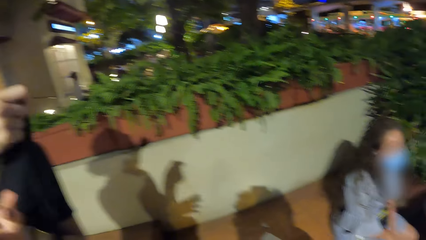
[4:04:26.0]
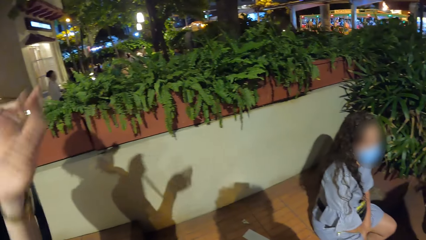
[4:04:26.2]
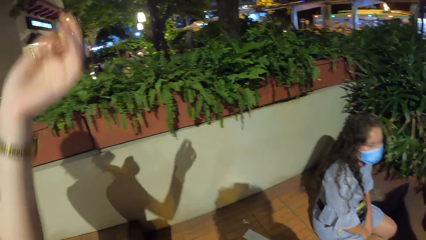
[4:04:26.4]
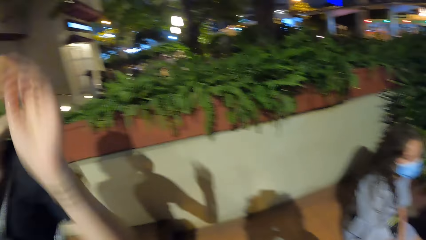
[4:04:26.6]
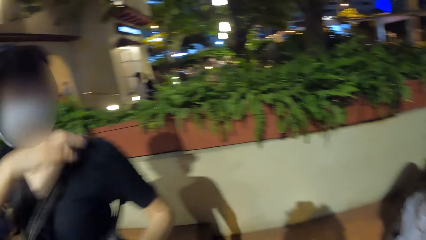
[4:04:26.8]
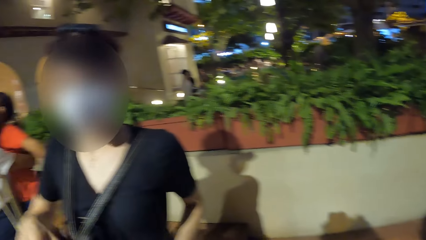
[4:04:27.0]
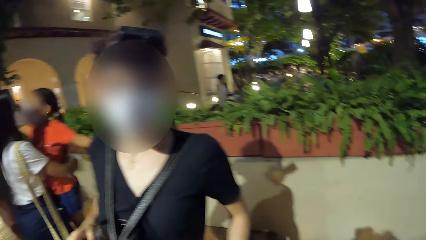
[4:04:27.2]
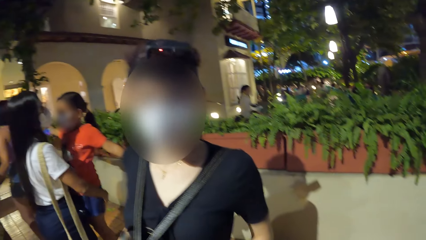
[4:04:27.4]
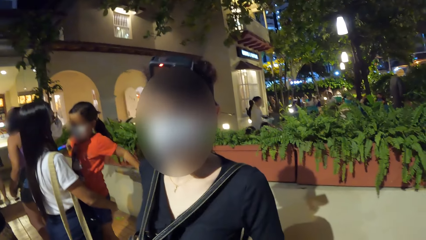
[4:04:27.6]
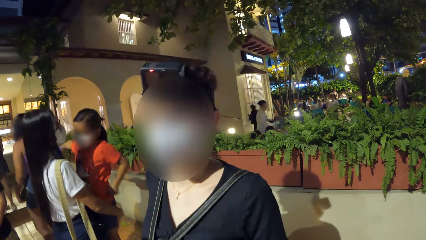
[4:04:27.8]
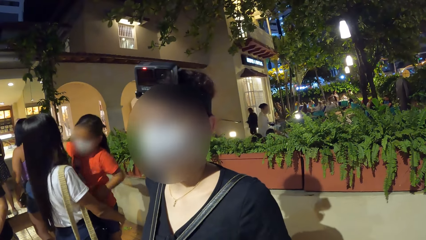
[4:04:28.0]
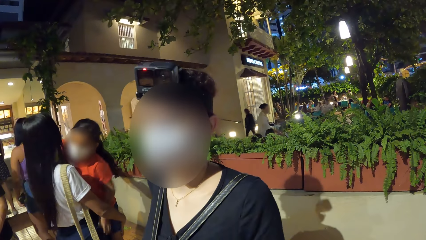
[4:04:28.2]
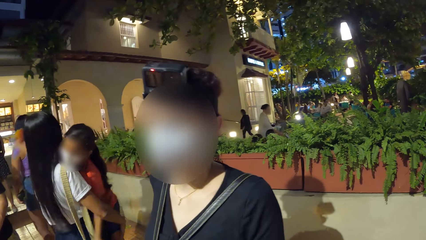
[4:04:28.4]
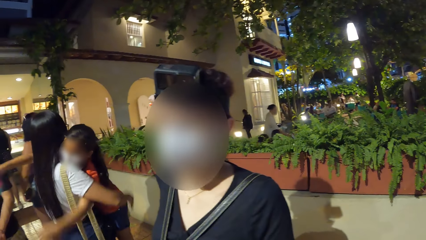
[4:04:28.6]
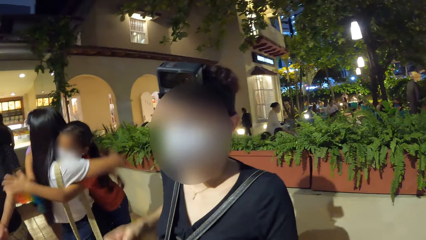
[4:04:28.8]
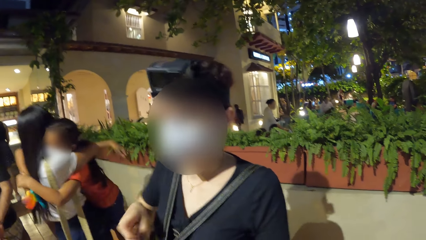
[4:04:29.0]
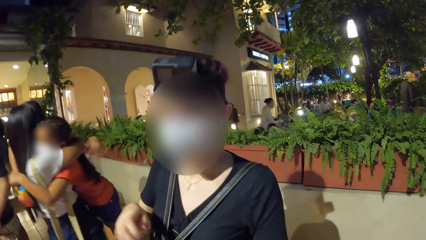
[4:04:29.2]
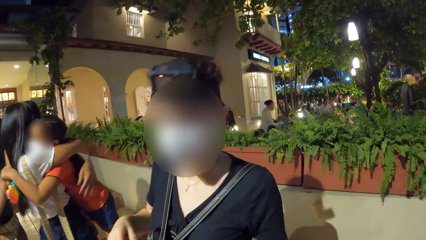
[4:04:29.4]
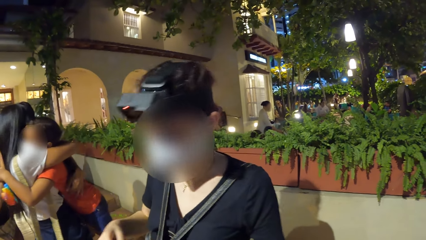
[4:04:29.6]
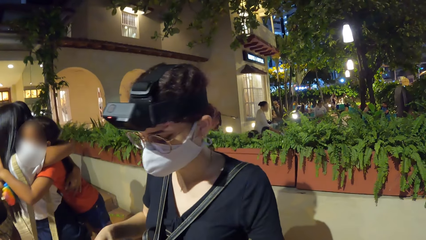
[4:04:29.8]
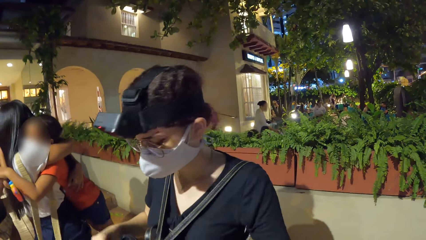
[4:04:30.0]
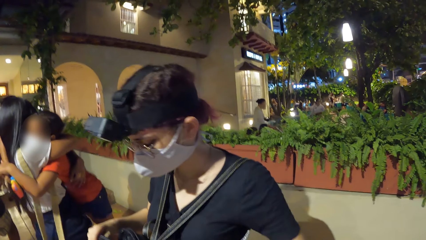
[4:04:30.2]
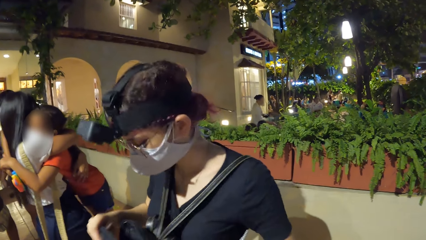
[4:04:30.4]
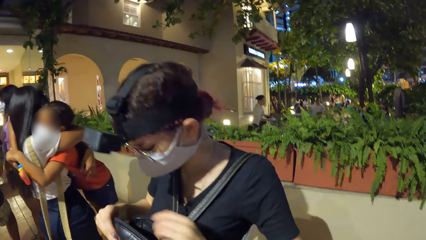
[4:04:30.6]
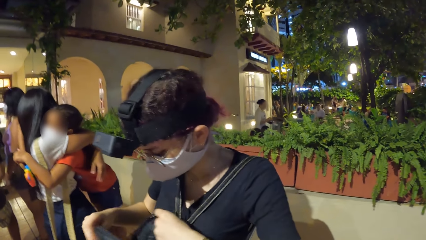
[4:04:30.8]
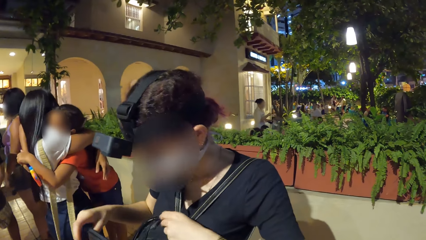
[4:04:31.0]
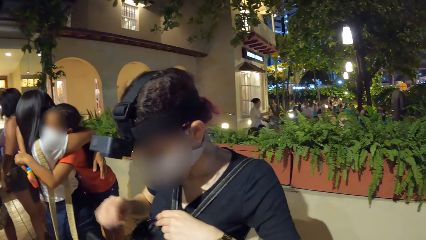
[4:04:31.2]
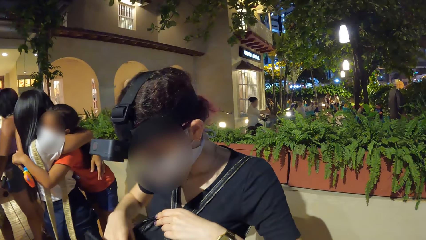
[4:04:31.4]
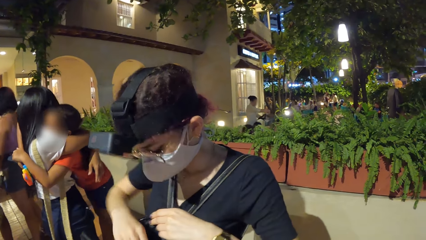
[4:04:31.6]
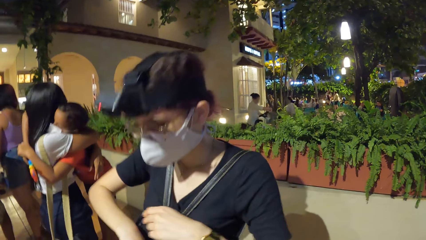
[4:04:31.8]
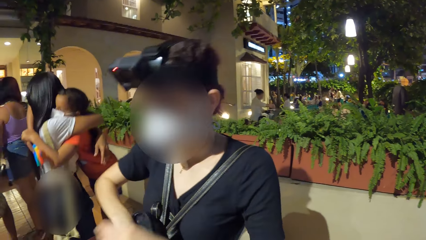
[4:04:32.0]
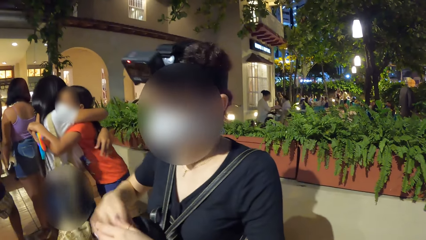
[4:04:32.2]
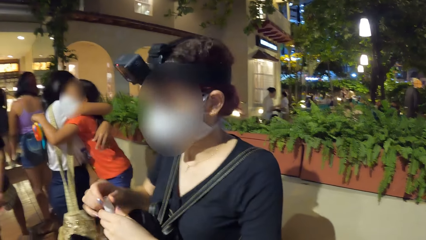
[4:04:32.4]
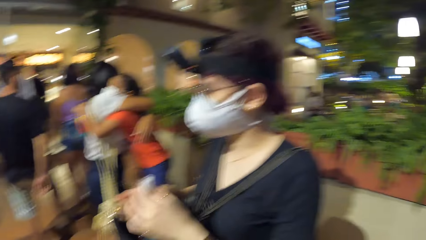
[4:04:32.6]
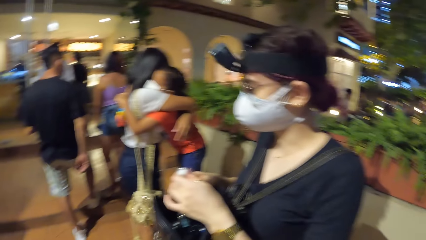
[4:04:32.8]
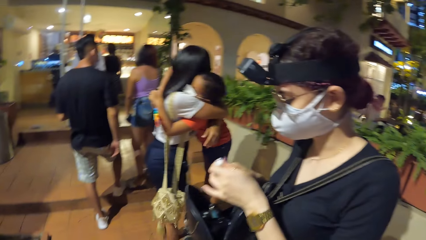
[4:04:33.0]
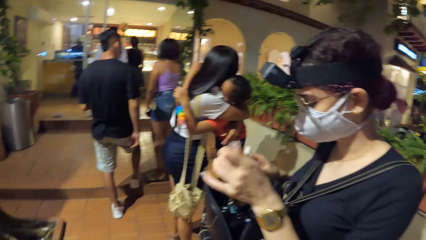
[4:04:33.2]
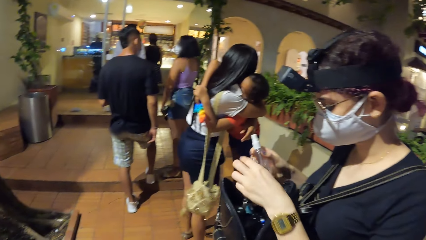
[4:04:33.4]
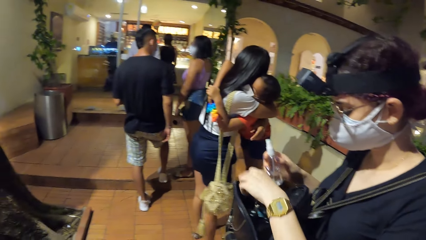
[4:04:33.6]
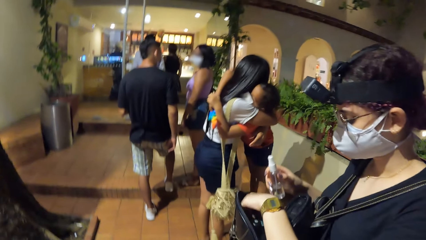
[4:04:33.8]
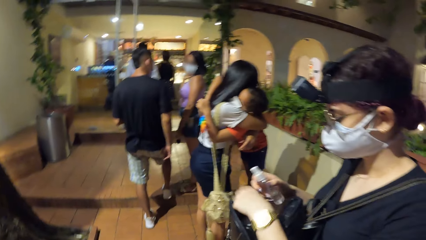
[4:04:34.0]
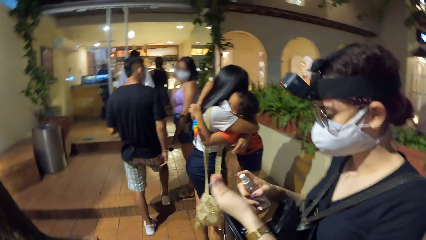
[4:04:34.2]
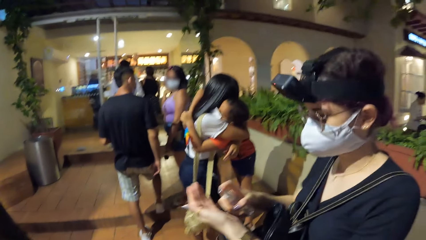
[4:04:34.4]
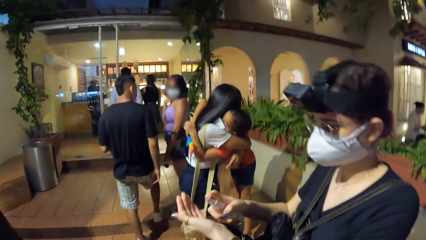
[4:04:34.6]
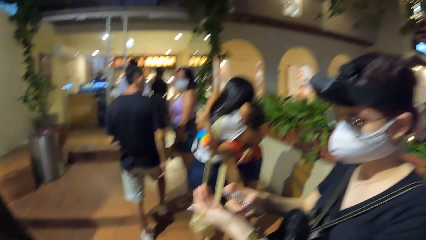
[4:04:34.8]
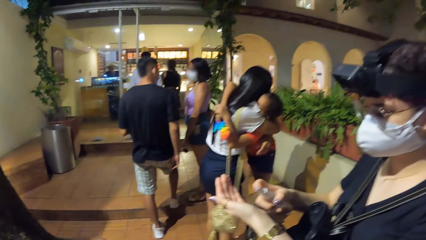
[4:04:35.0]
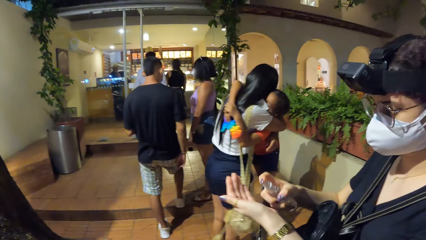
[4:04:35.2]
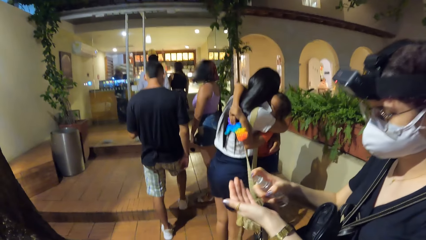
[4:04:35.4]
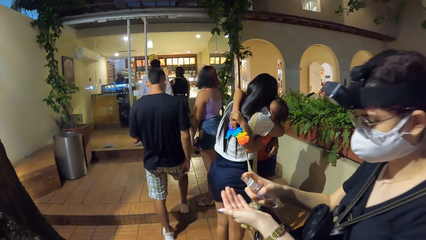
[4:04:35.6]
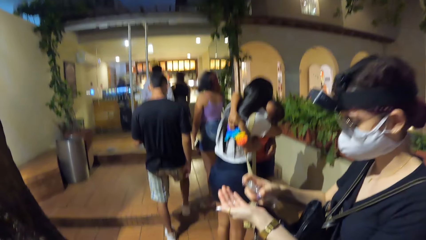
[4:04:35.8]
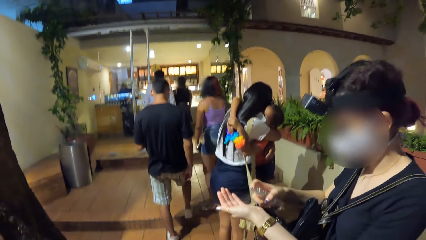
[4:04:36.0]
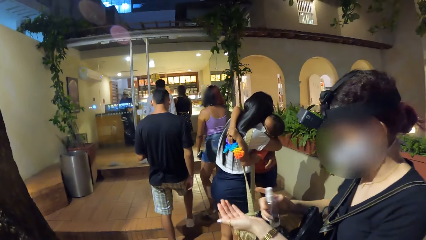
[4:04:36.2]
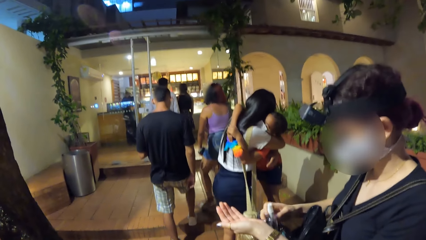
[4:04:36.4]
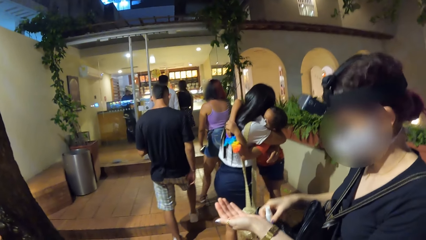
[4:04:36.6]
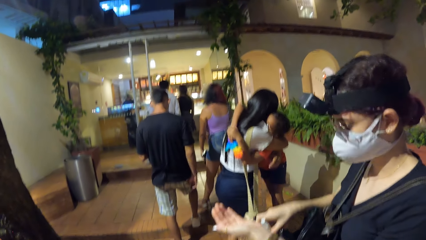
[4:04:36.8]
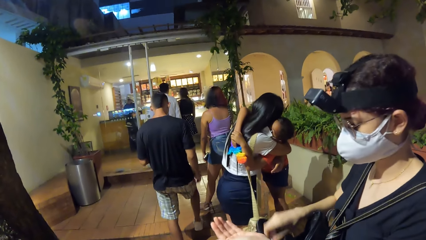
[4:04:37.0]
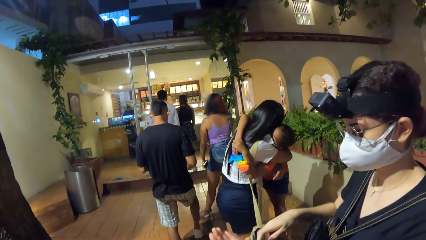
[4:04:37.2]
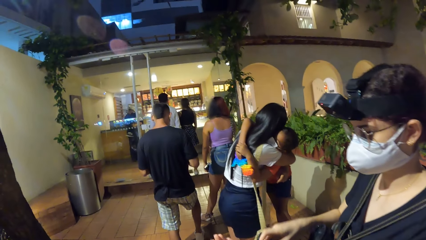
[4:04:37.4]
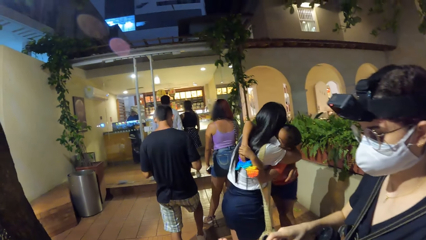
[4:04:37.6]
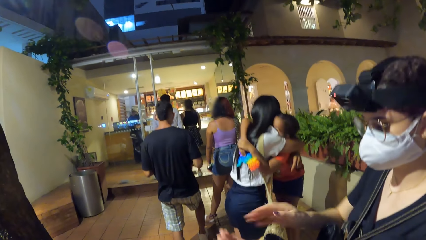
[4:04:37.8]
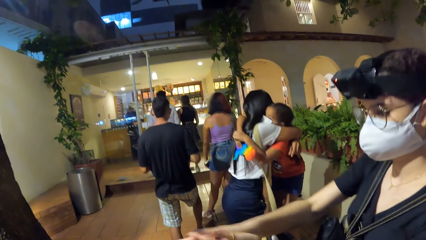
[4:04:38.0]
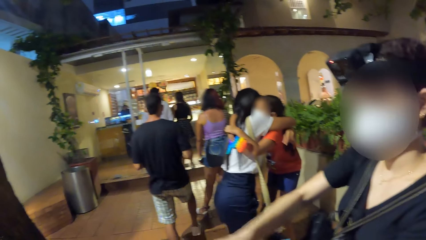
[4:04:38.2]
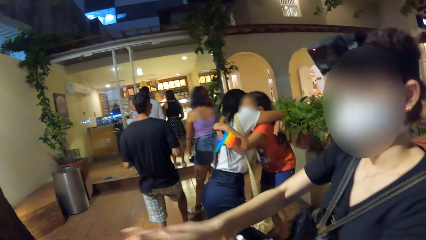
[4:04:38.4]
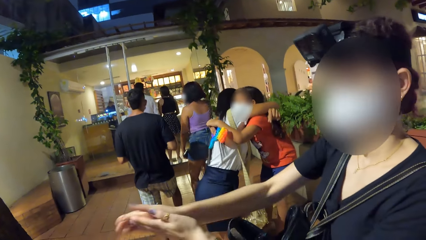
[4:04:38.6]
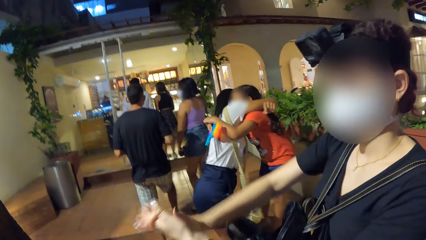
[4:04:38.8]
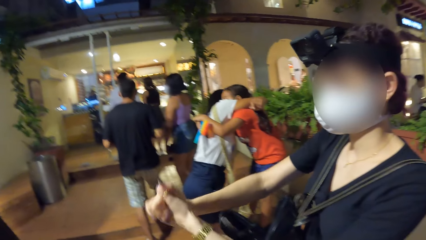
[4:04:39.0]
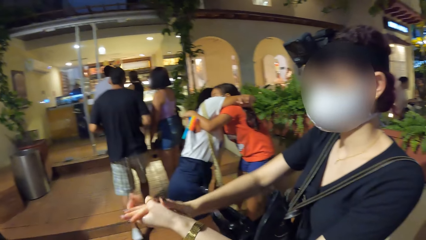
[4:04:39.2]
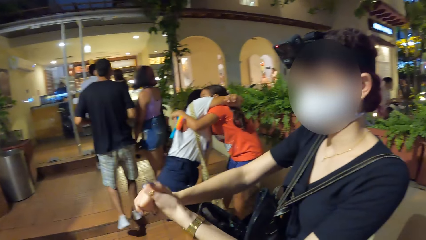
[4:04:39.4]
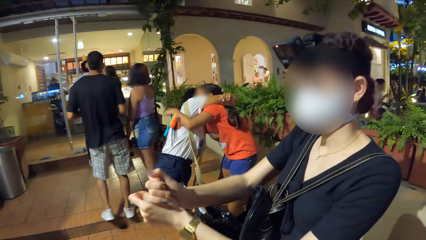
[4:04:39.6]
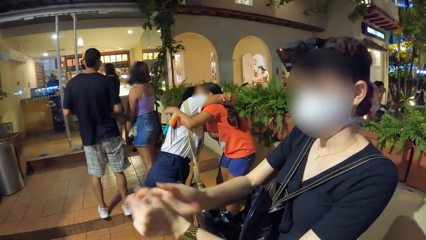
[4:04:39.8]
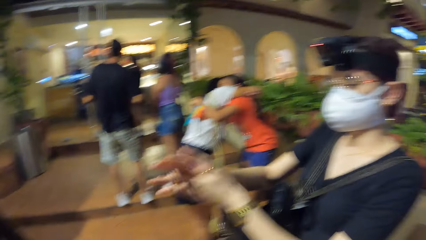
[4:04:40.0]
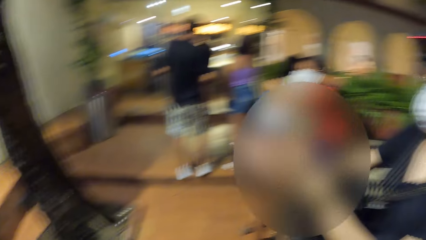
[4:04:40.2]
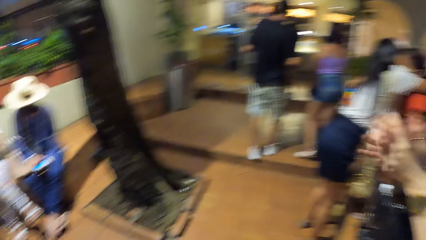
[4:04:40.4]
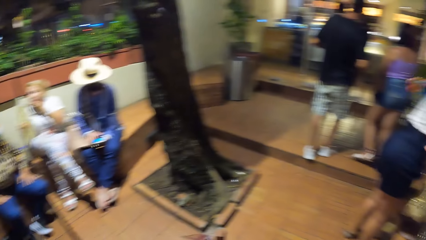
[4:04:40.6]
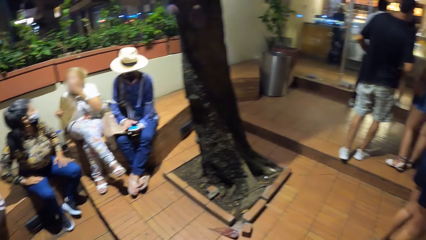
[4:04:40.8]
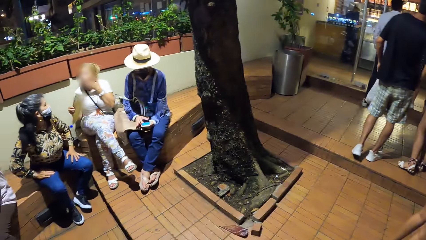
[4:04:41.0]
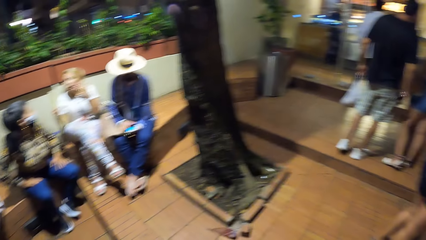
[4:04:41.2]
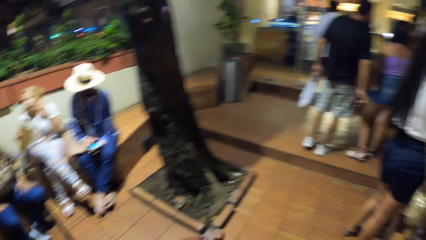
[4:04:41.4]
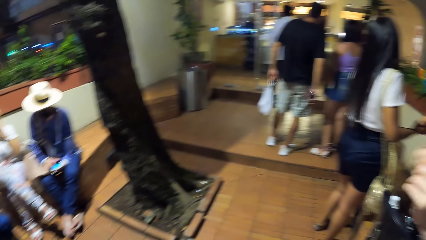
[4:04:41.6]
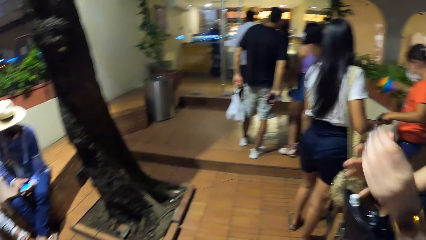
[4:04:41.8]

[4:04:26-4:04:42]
A woman opens the bag with her right hand. She puts her hand in the bag. She picks up a hand sanitizer from the bag on her shoulders with her right hand. She passes the hand sanitizer from her right hand to her left hand. She passes the hand sanitizer from her left hand to her right hand. She removes the lid of the hand sanitizer in her right hand with her left hand. She drops the lid of the hand sanitizer in the bag with her left hand. She holds something. She pulls her hand off the object. She sprays some sanitizer on her left hand with the hand sanitizer in her right hand. She drops the hand sanitizer in the bag on her shoulders with her right hand. She rubs the sanitizer with both hands.
